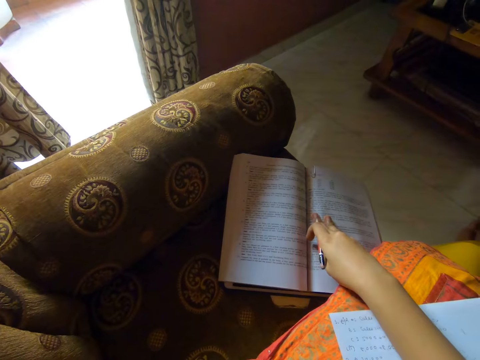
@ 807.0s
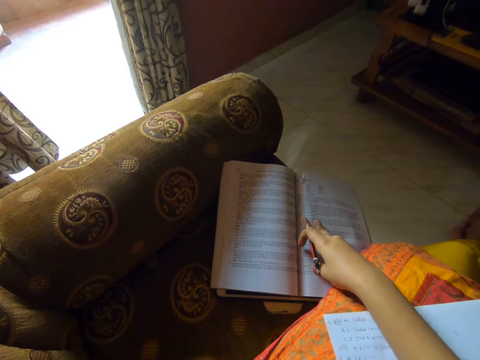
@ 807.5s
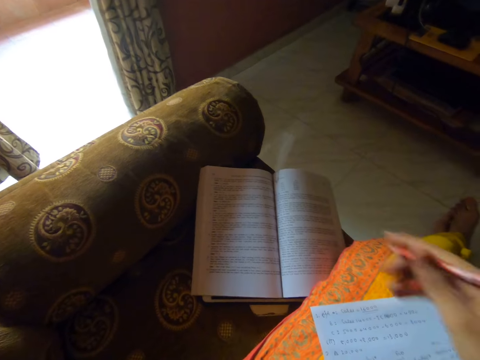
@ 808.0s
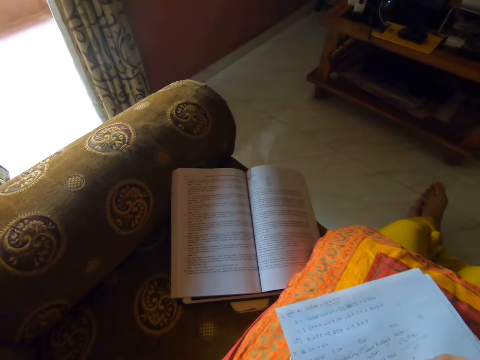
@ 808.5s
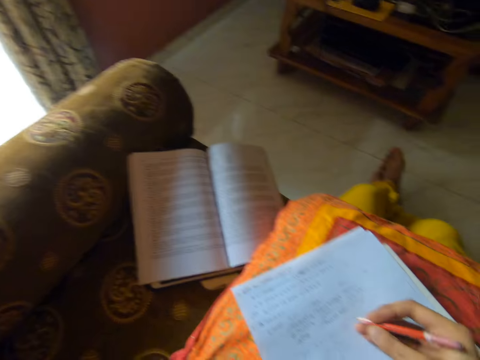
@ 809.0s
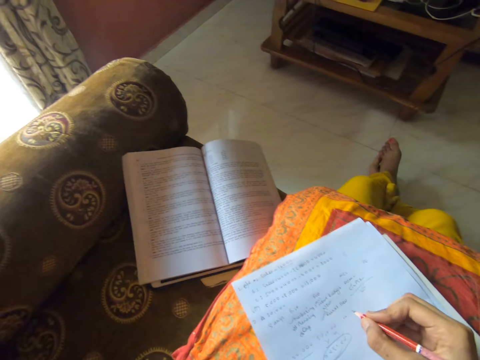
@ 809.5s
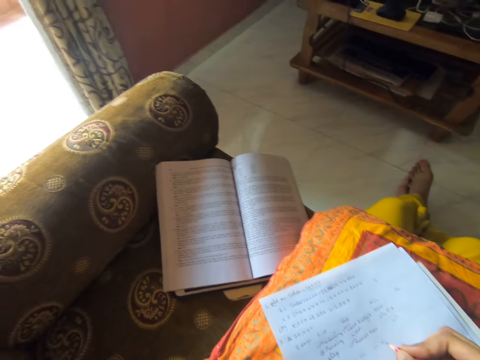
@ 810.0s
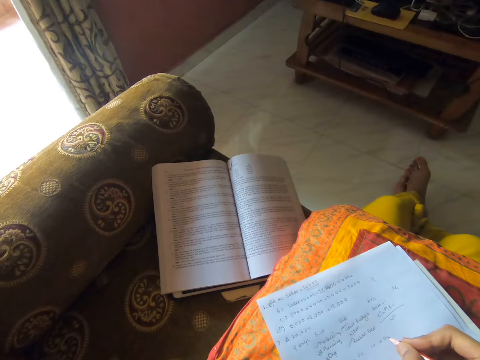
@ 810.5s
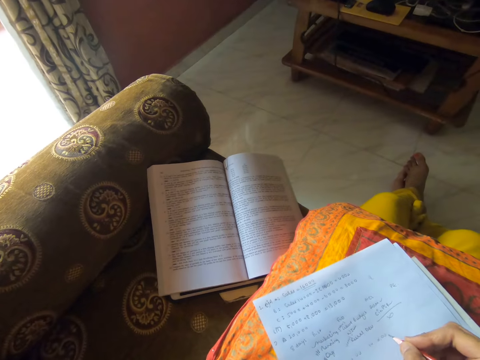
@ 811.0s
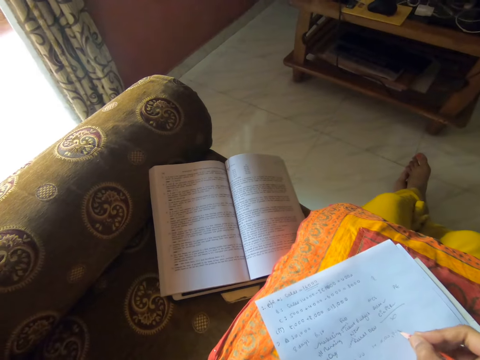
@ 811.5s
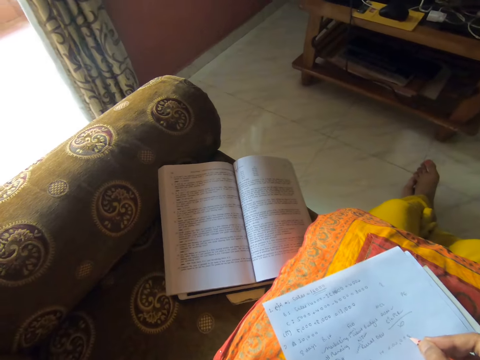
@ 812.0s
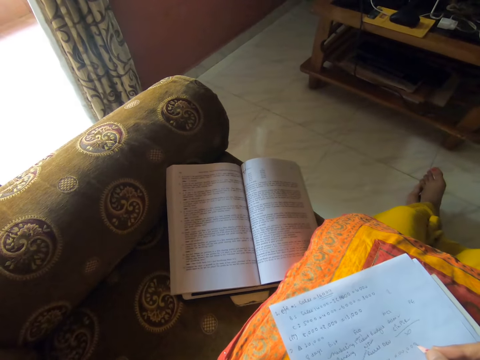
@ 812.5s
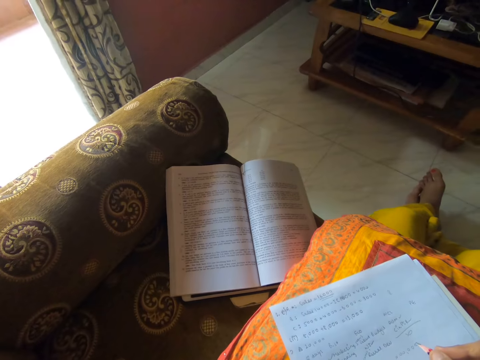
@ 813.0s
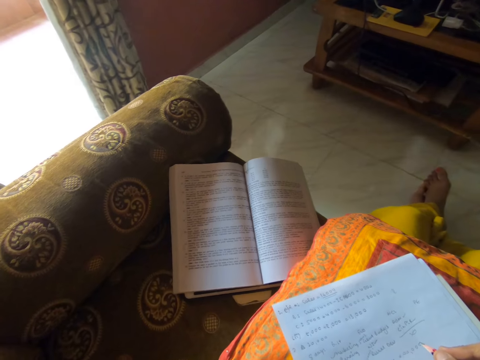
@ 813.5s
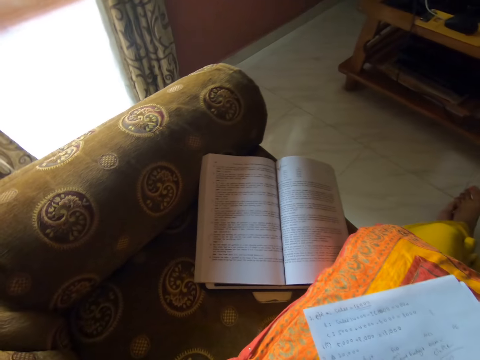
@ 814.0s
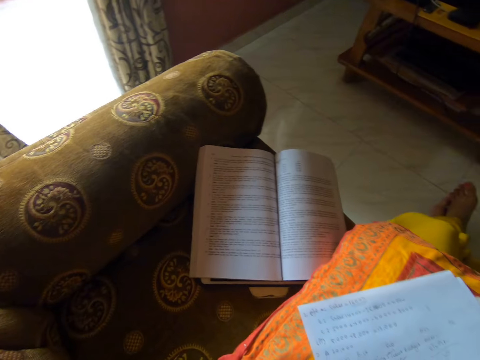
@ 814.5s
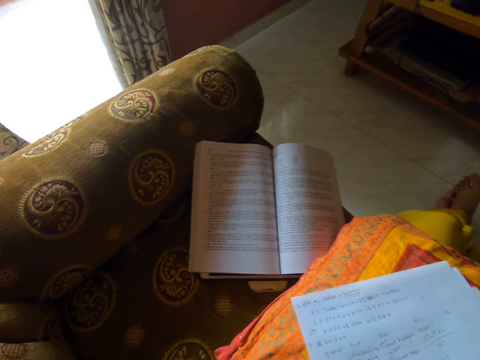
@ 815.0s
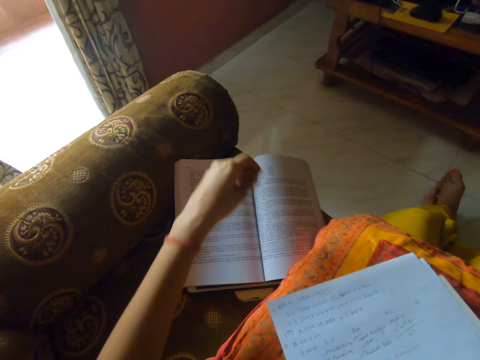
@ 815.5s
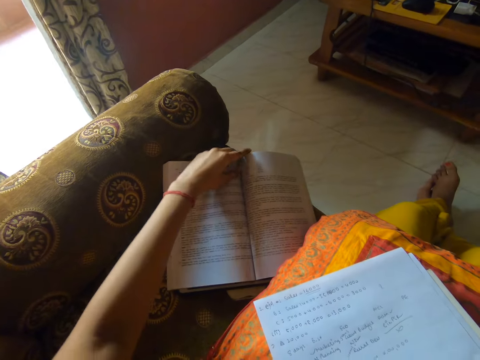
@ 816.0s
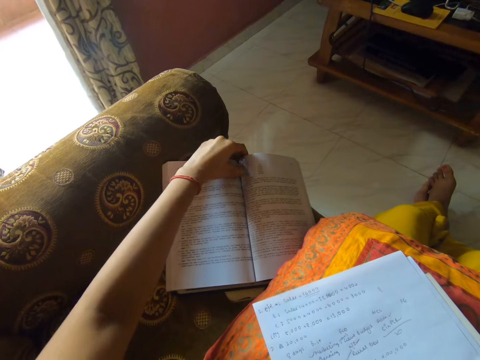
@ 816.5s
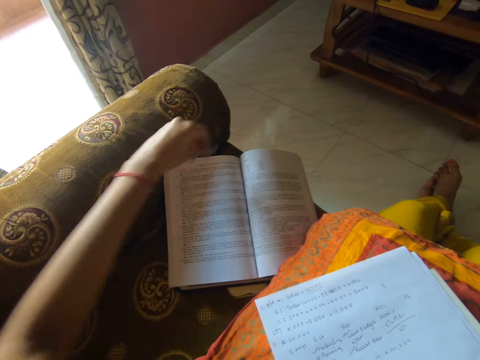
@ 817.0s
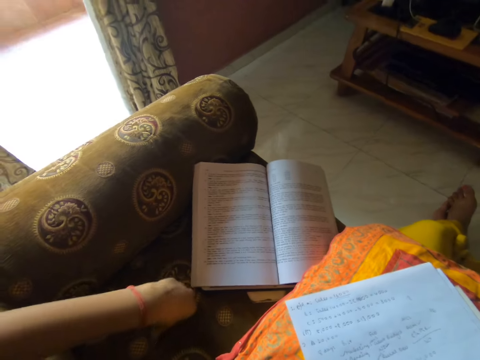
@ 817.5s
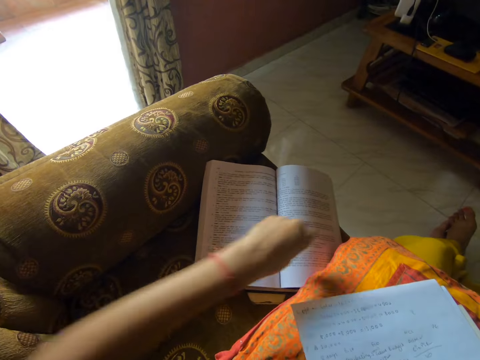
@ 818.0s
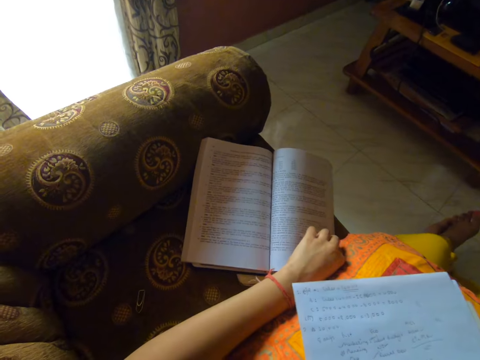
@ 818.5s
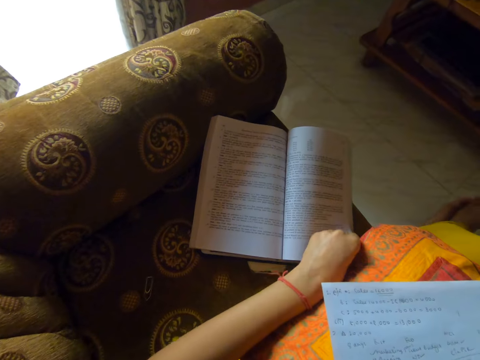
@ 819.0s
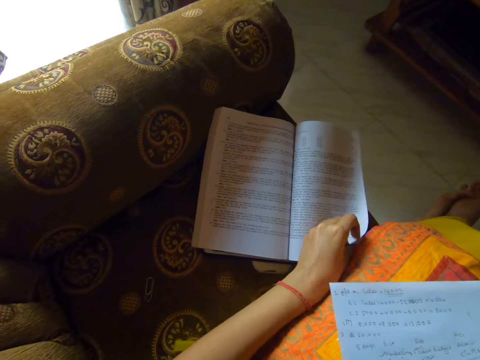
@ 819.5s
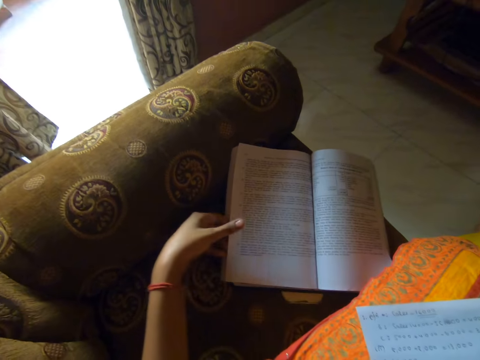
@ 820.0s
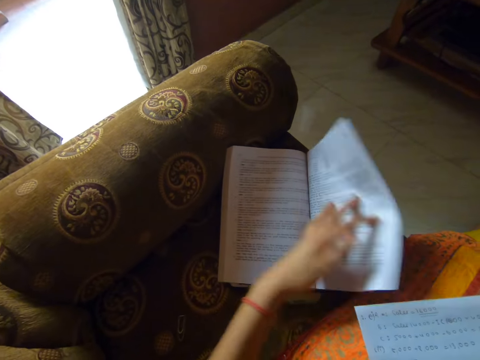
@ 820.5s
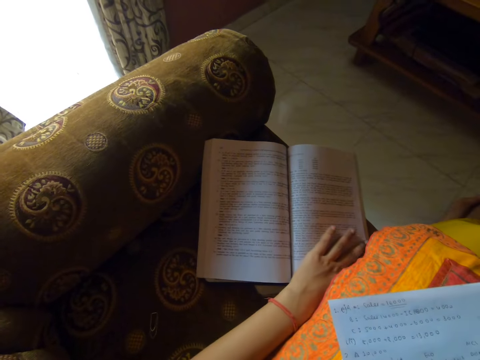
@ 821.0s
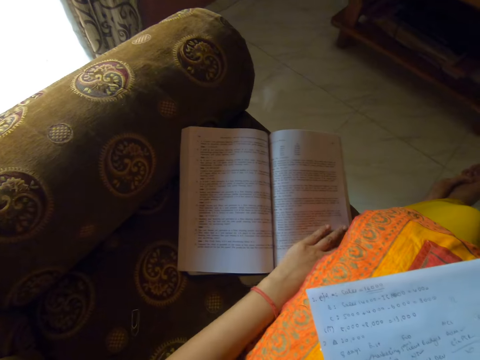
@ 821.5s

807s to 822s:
The camera wearer touches the book. They write on the paper. They touch the book. They read the book. They put the clip aside. They flip the page of the book.

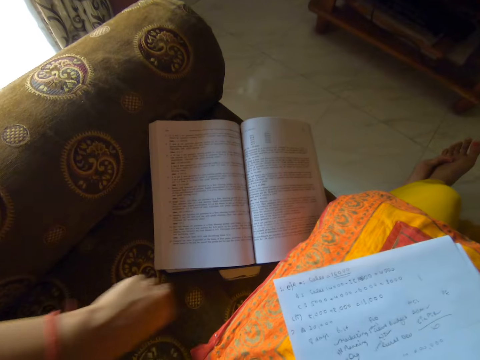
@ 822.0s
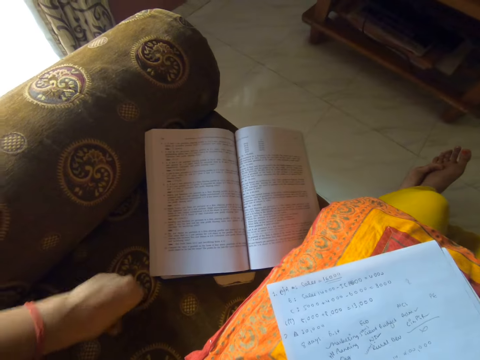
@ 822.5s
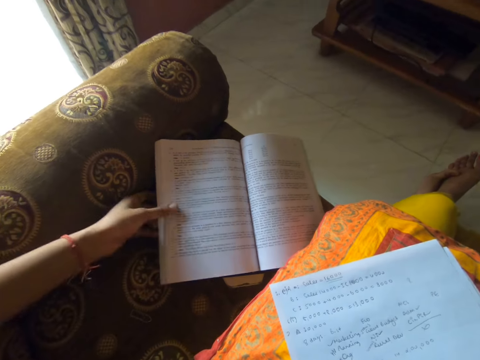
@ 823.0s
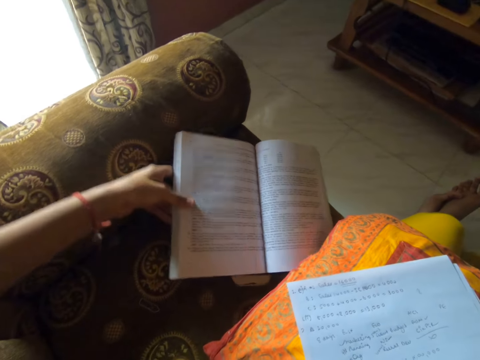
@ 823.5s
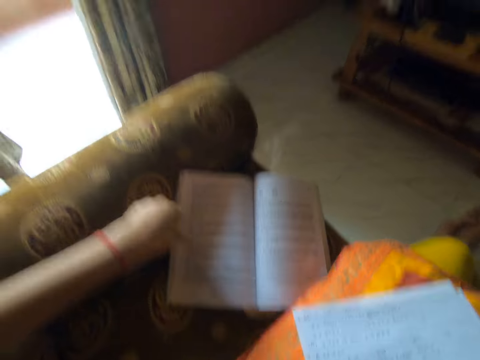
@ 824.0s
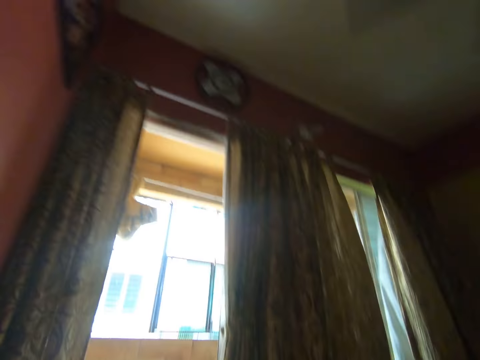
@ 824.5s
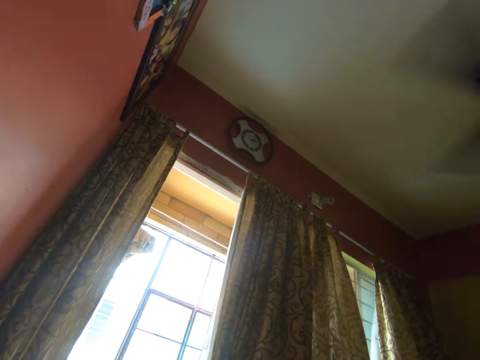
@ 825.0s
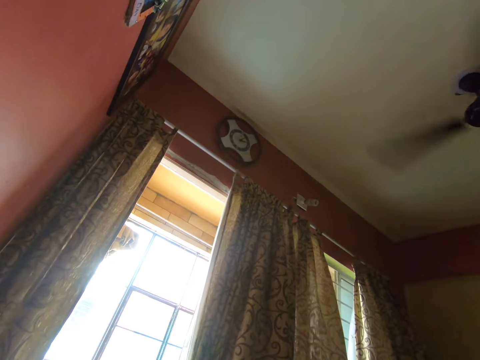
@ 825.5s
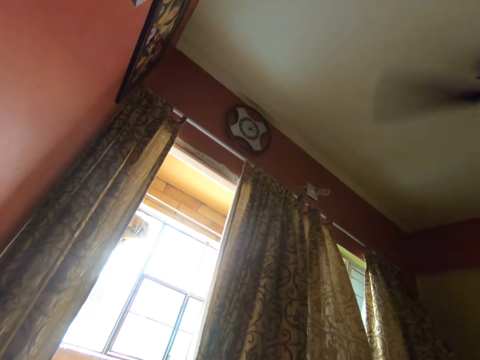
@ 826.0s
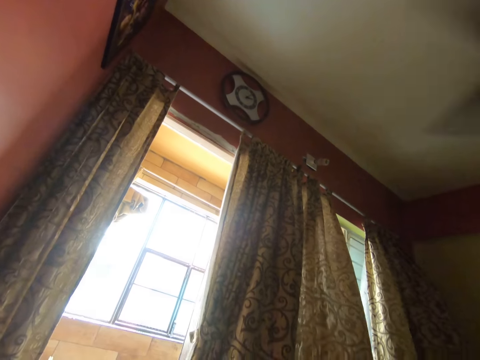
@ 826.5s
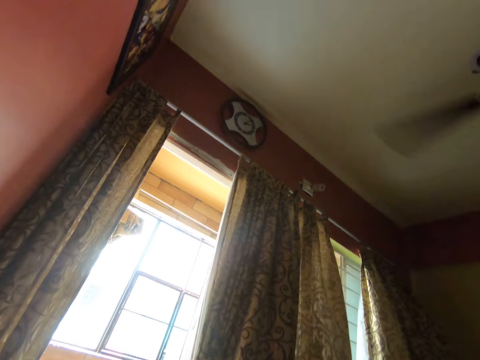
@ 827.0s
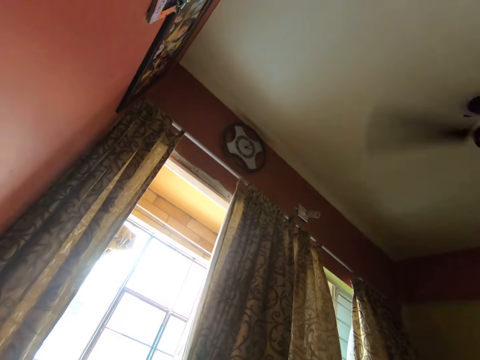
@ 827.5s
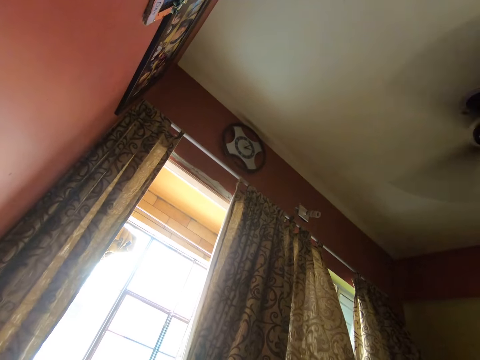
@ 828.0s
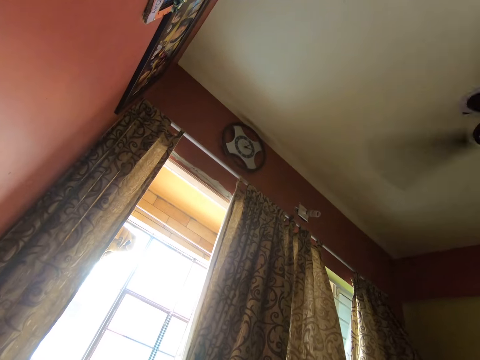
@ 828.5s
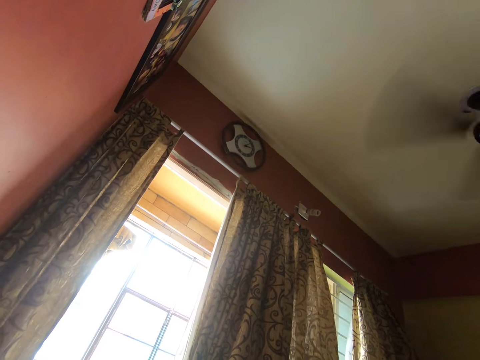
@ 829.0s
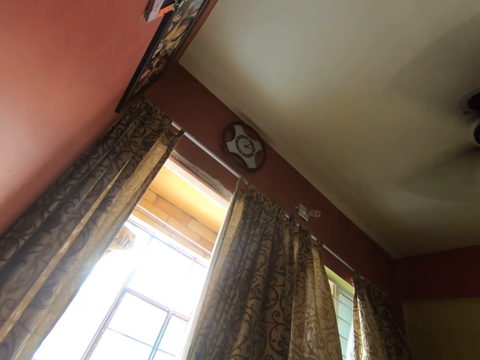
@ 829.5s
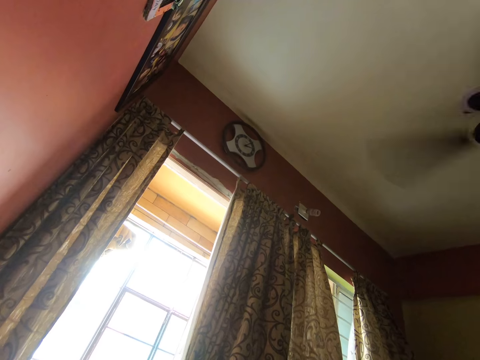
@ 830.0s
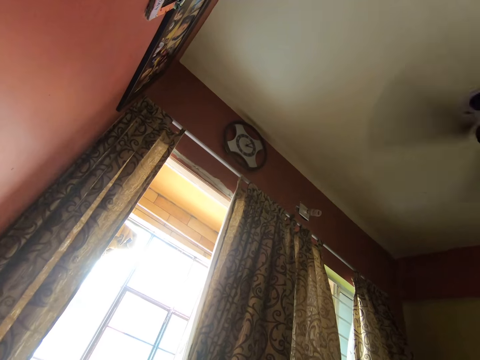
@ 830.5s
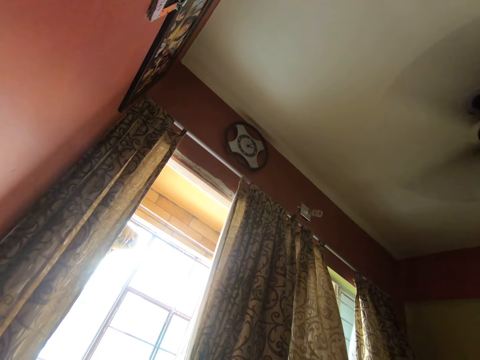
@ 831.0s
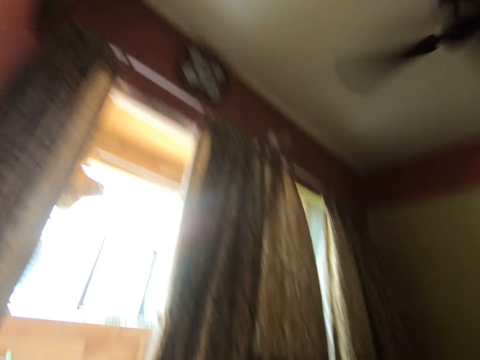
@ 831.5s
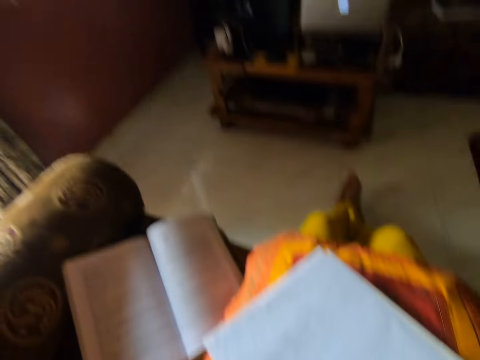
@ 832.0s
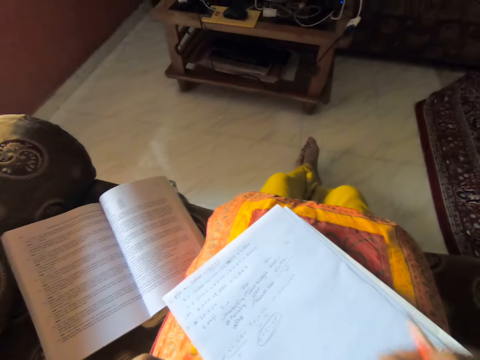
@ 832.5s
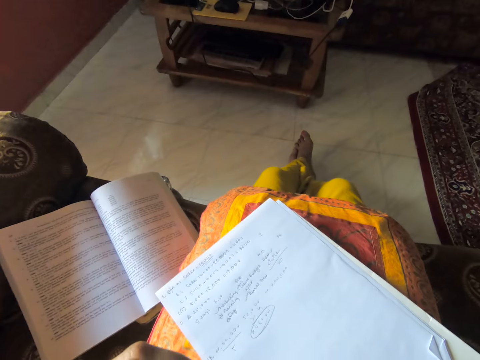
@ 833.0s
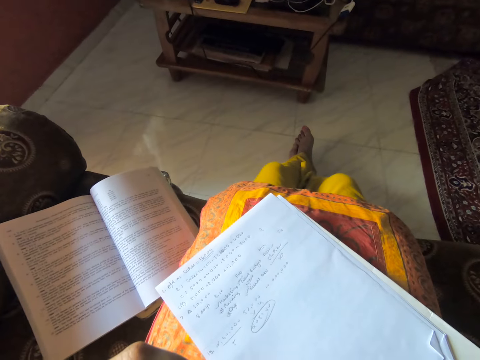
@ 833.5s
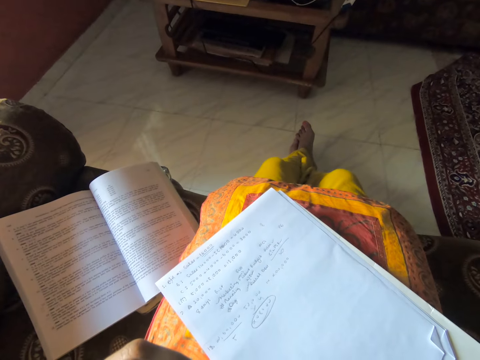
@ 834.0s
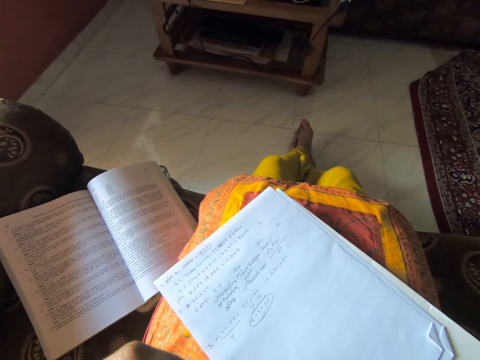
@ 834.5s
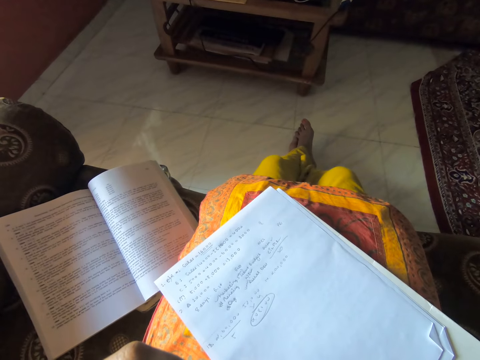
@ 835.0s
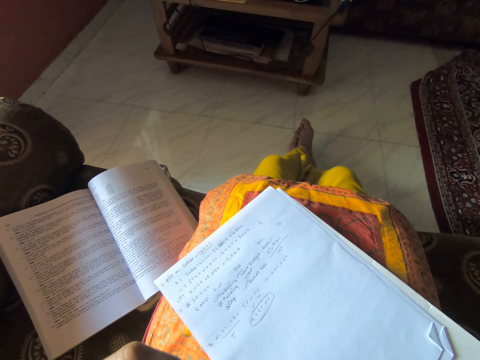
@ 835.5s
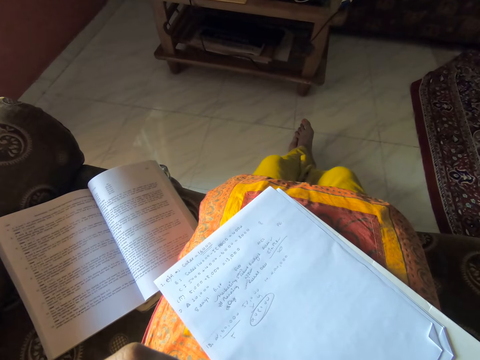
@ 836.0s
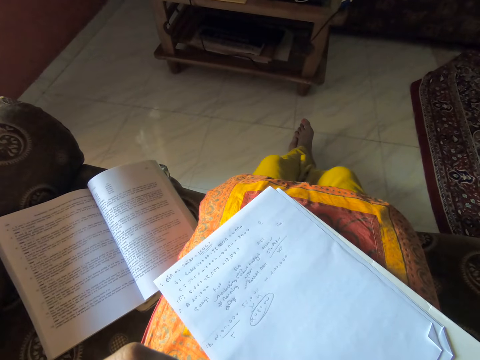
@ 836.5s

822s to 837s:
The camera wearer picks up the clip. They move the book. They look around.
